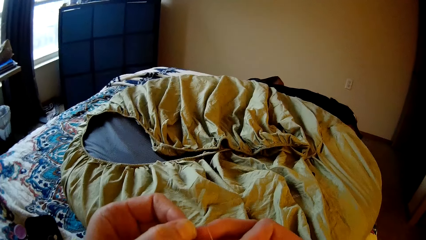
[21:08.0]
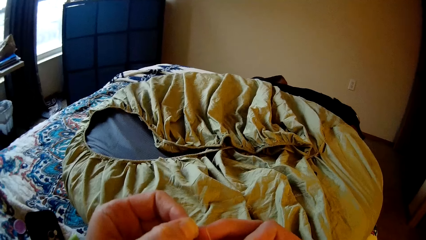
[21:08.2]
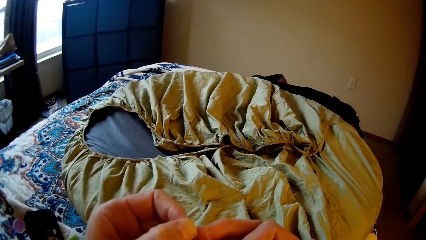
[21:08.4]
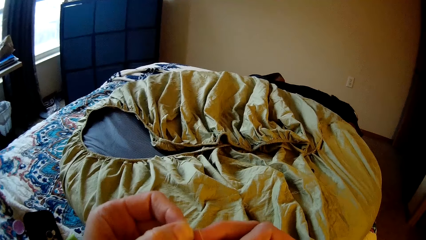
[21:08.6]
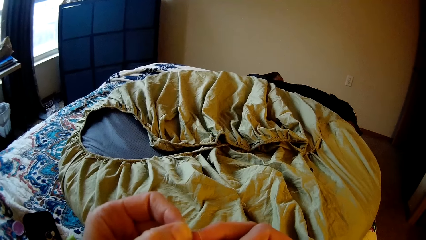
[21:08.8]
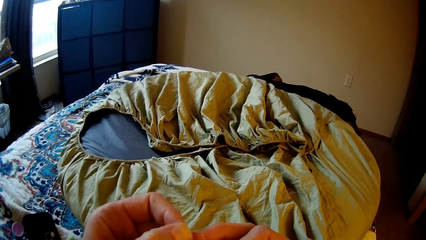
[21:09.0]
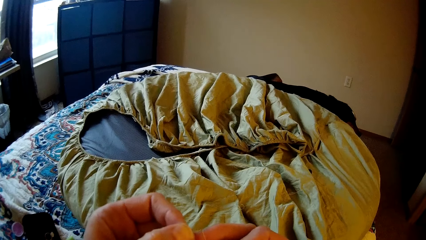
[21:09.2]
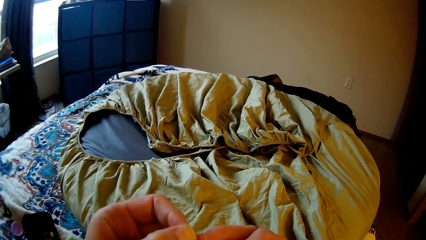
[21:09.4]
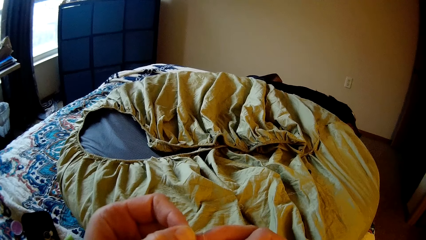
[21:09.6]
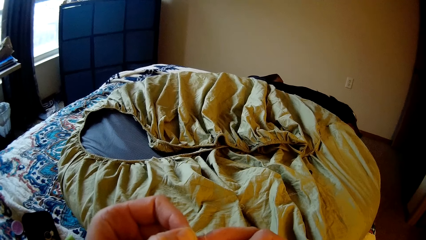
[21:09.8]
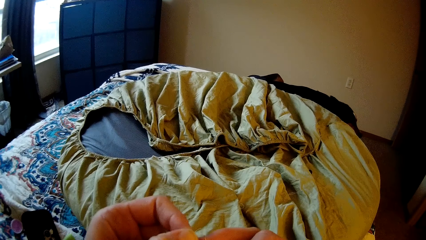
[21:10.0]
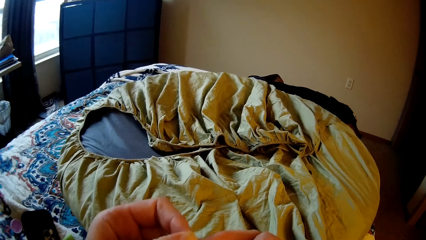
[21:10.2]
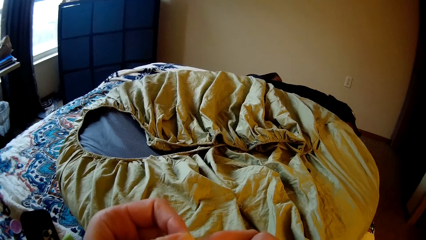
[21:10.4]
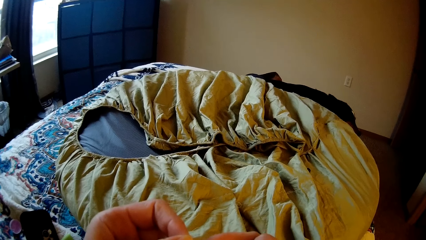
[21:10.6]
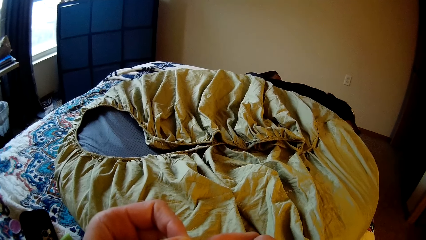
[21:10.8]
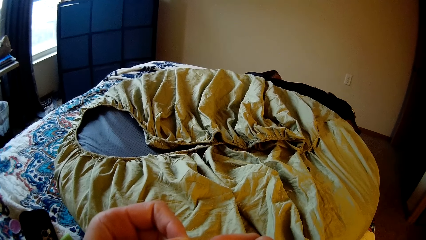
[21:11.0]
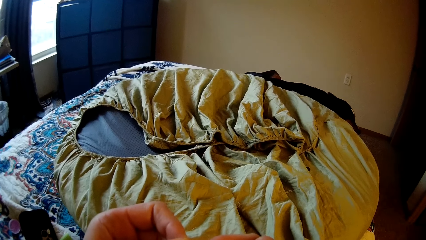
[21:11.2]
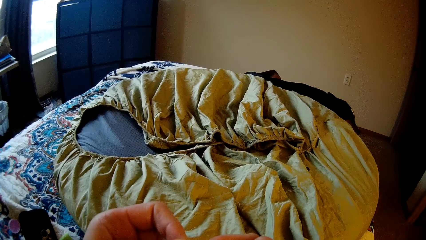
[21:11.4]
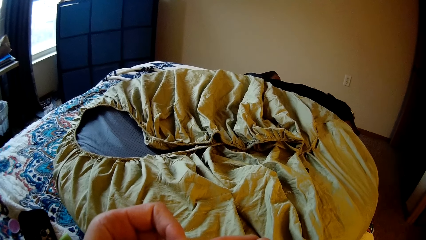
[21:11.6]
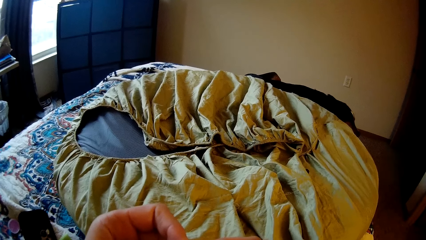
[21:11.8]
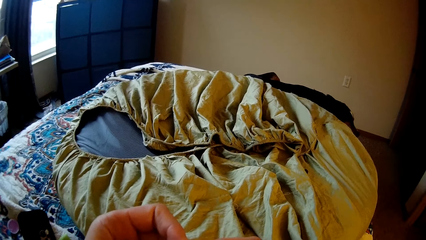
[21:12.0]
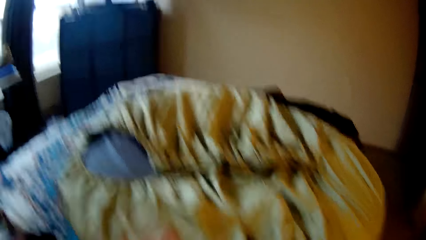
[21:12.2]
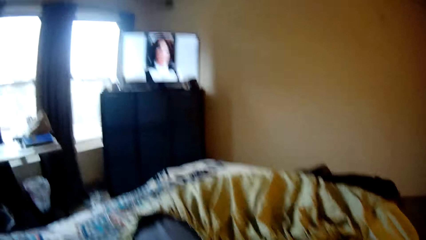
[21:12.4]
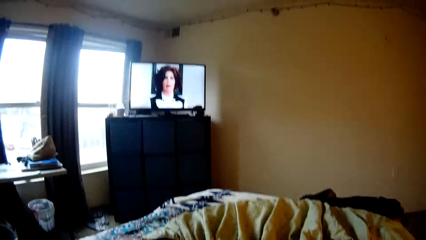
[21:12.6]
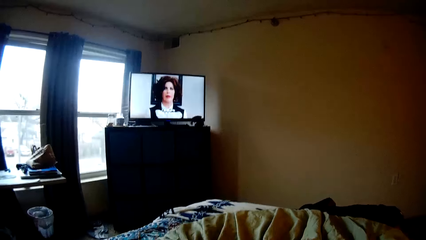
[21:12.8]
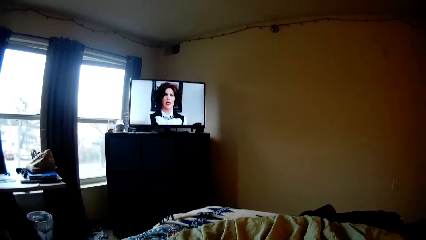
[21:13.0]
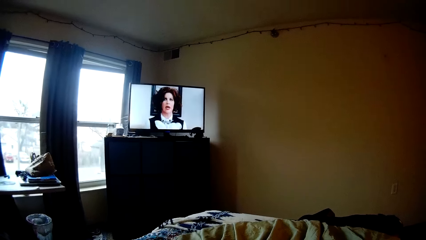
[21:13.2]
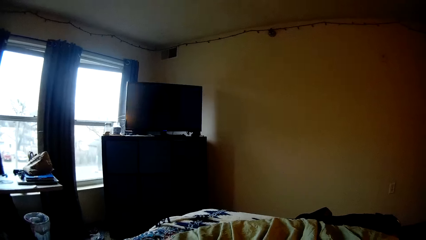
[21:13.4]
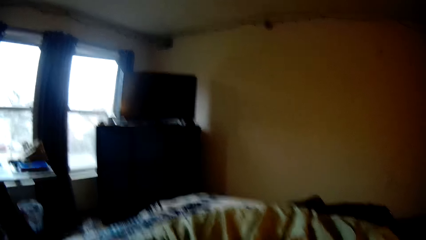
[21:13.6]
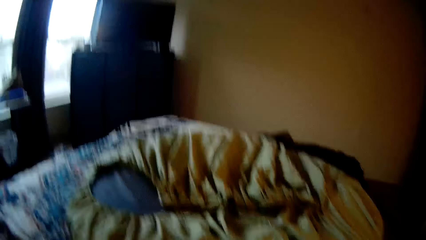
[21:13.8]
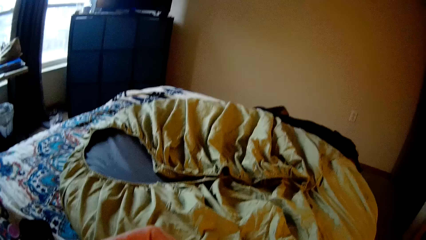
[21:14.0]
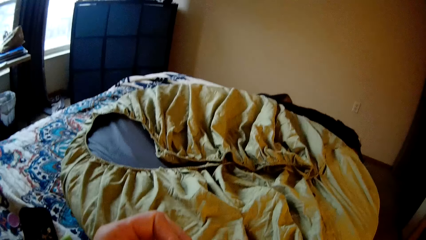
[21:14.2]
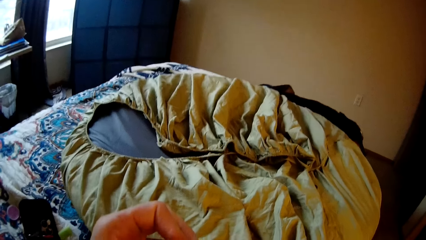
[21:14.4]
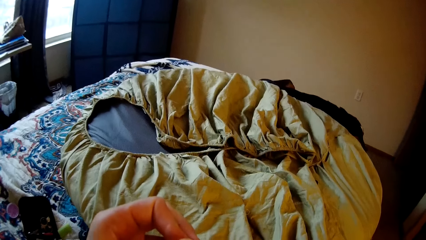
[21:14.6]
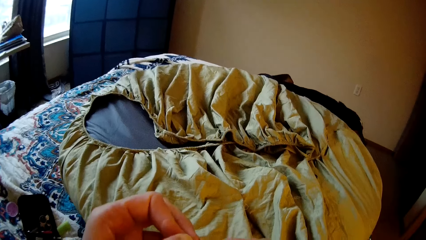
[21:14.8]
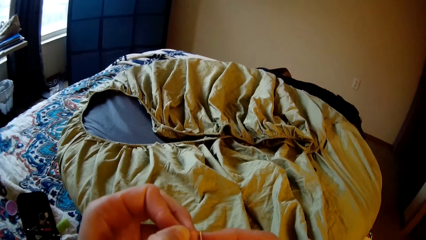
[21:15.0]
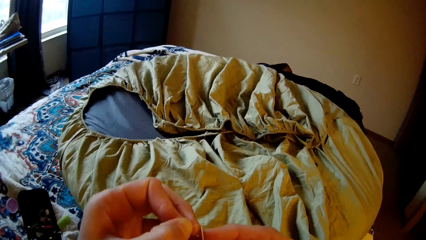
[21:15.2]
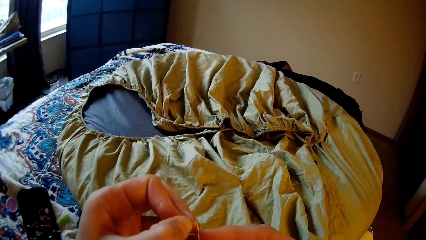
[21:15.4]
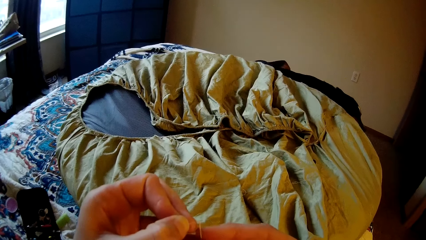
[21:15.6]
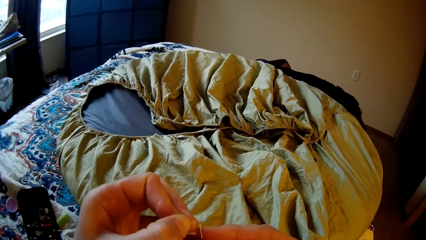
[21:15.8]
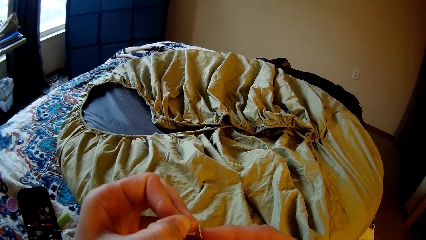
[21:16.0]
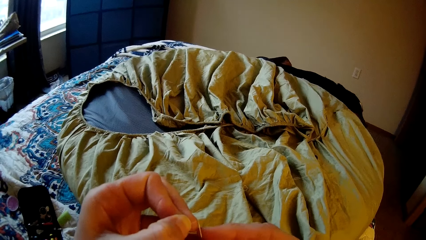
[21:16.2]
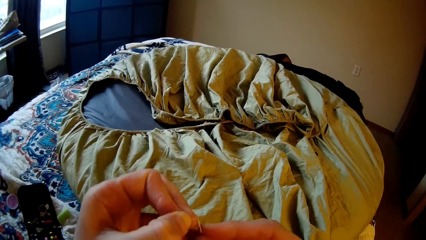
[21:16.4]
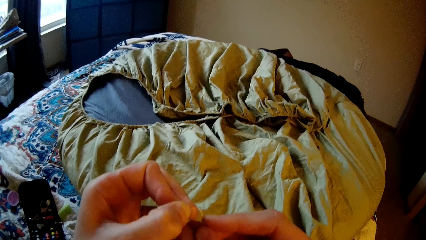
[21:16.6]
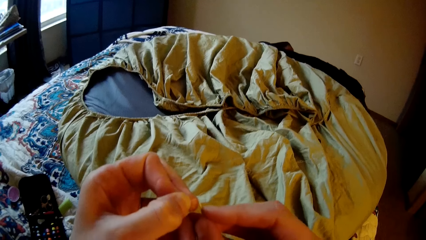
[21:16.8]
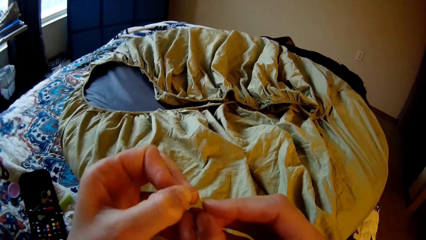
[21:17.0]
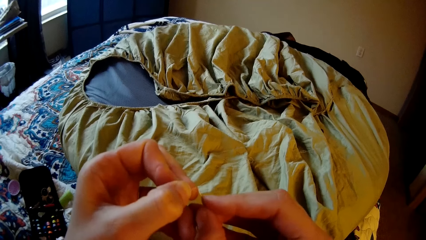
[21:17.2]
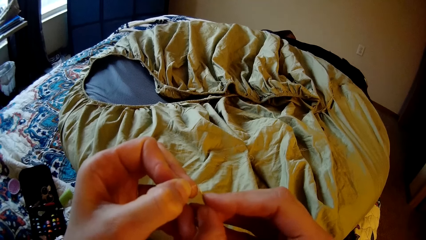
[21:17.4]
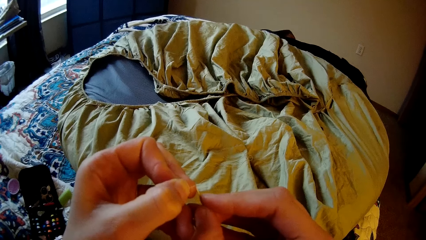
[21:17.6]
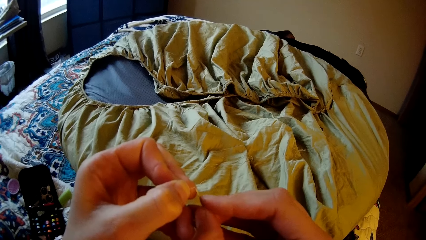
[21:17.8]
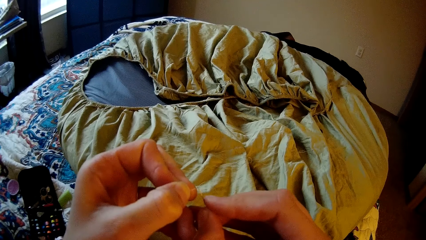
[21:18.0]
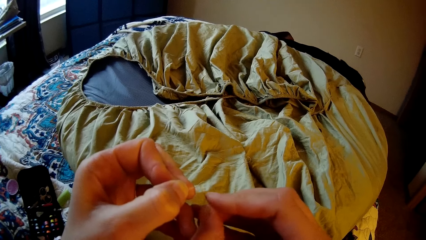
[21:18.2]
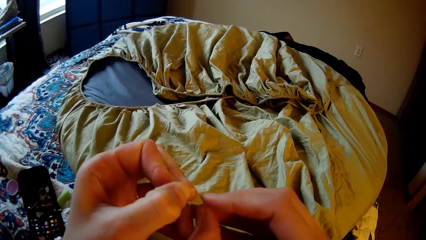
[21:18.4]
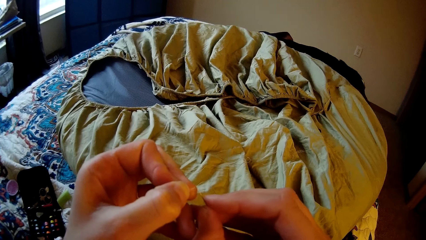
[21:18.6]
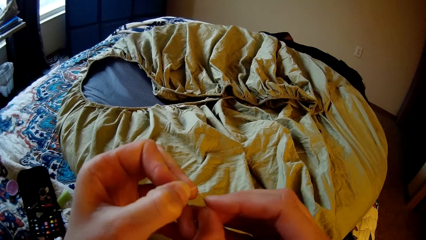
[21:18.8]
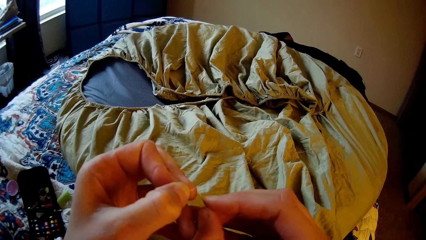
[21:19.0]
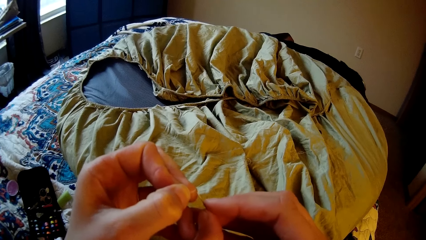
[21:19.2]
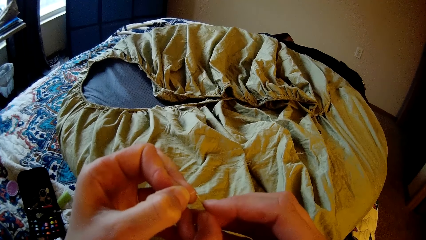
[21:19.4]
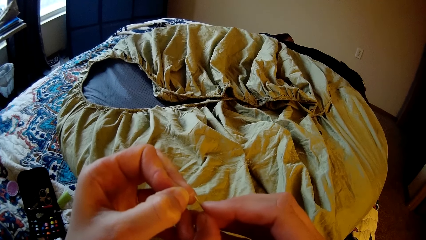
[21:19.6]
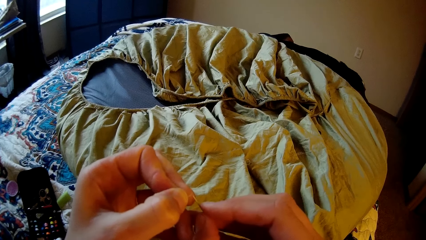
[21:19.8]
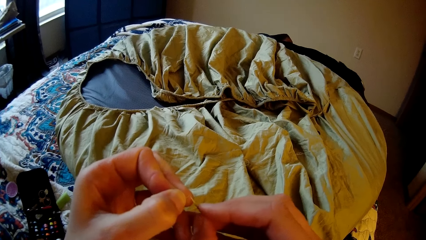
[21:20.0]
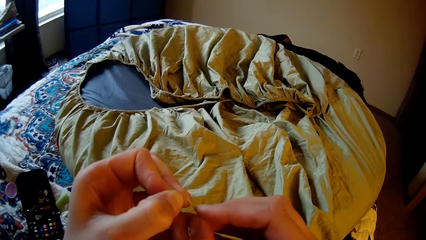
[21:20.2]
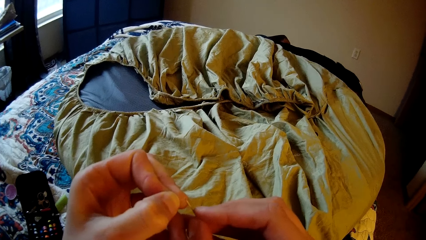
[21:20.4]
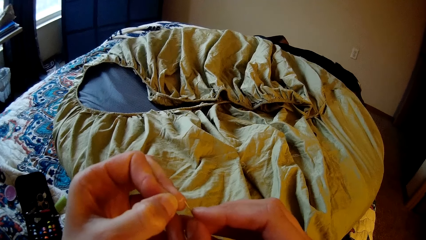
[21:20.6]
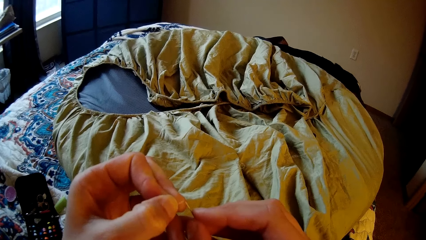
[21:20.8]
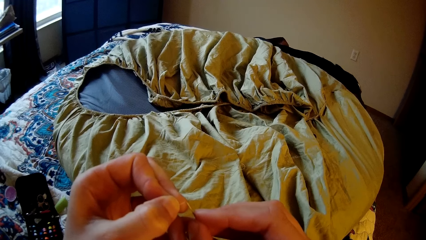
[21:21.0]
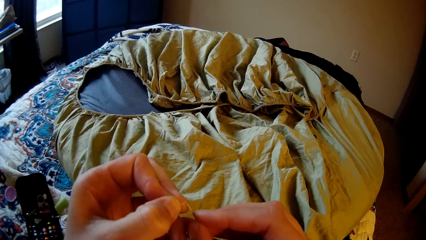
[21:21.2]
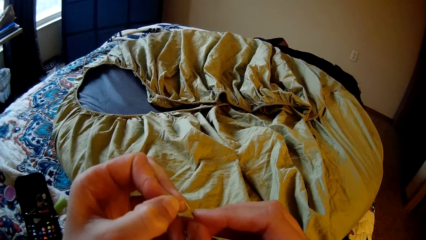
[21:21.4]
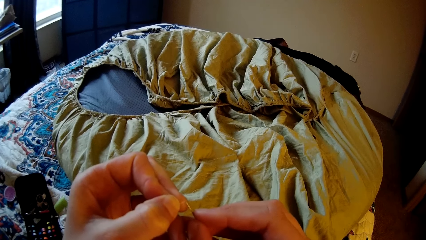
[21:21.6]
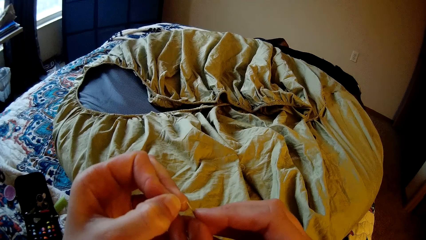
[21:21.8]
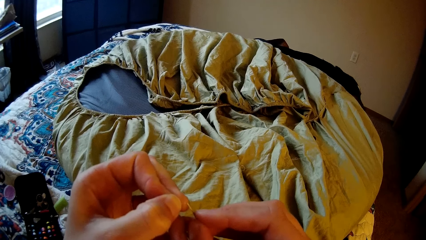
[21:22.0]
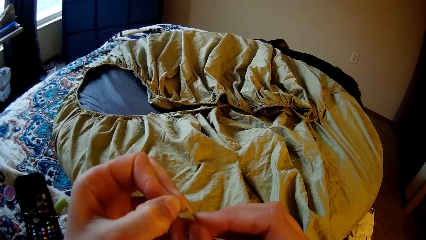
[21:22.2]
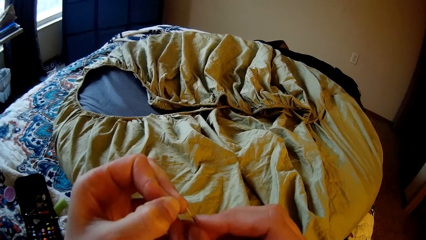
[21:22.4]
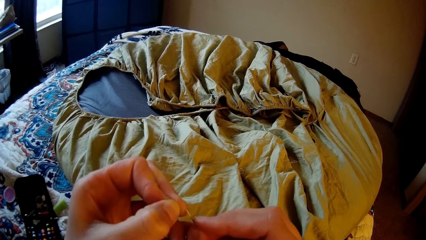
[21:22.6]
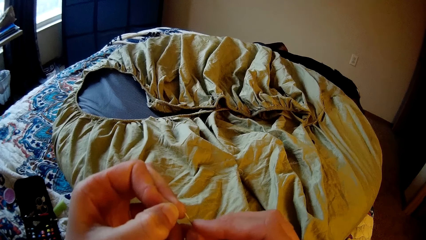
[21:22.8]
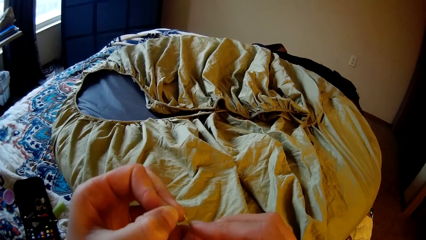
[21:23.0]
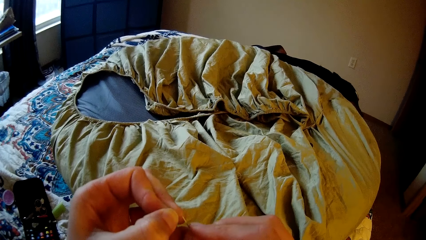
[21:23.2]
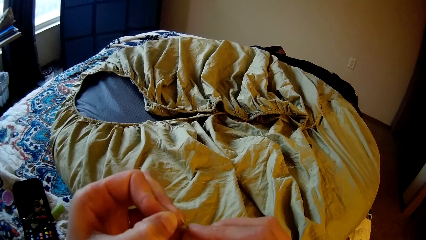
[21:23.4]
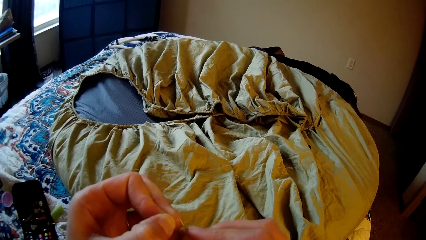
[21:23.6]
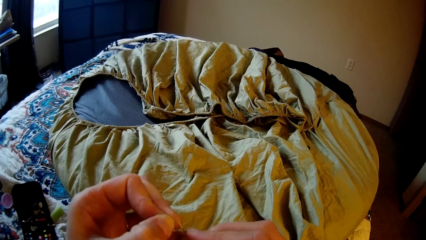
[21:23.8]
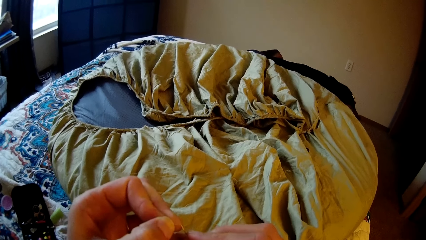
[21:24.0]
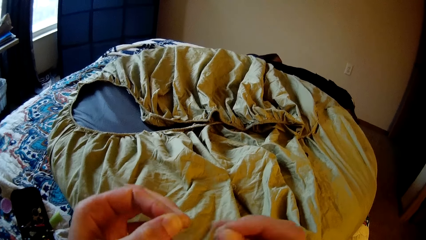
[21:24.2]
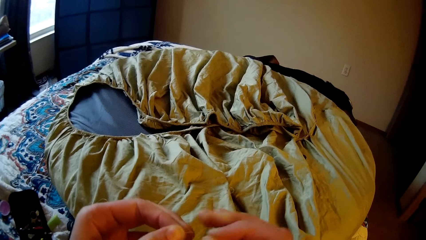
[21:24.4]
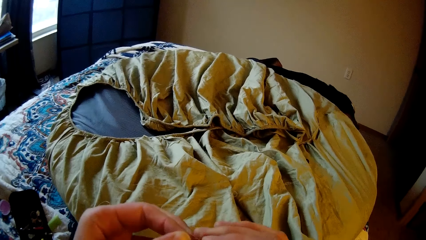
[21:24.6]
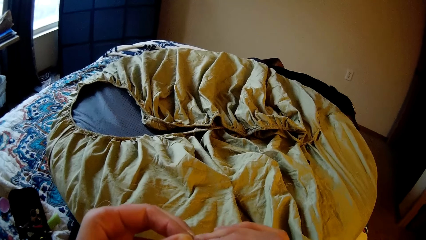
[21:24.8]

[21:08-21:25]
The camera wearer attempts to thread the needle.
